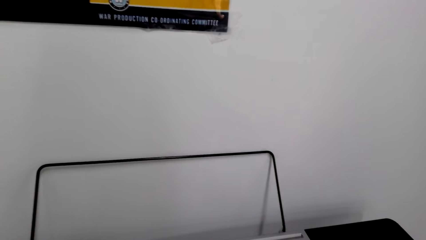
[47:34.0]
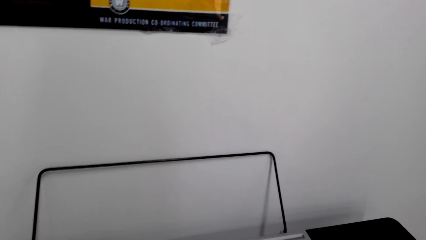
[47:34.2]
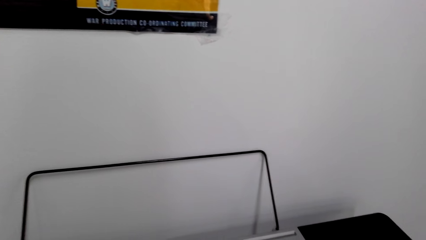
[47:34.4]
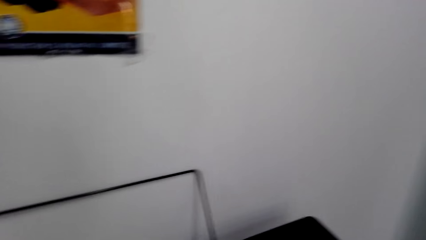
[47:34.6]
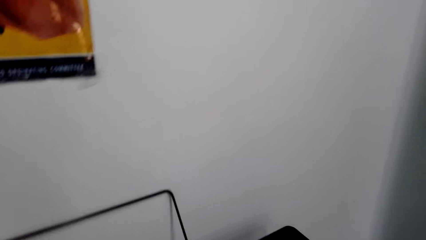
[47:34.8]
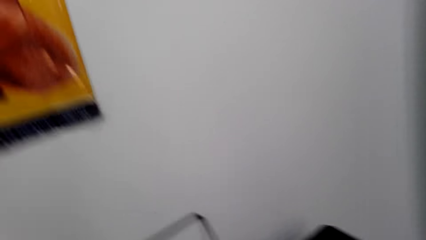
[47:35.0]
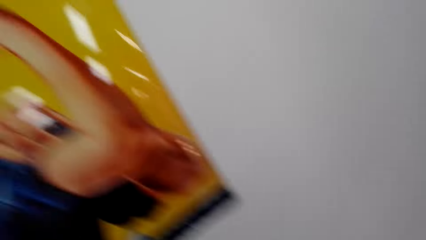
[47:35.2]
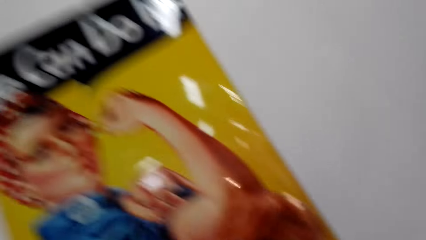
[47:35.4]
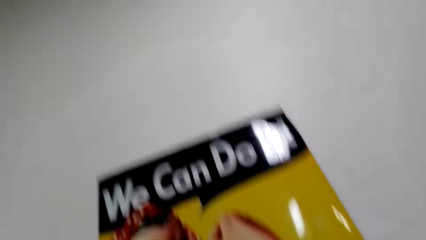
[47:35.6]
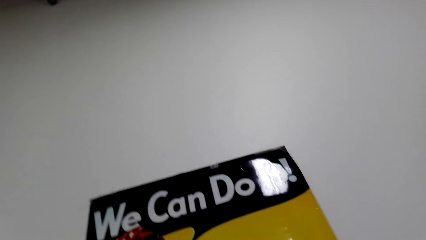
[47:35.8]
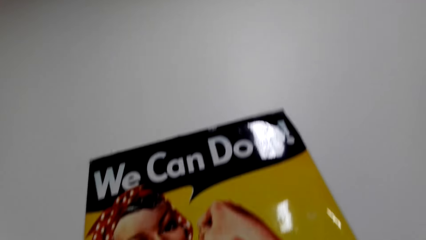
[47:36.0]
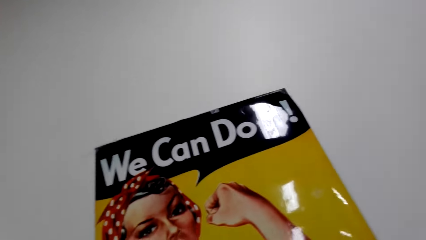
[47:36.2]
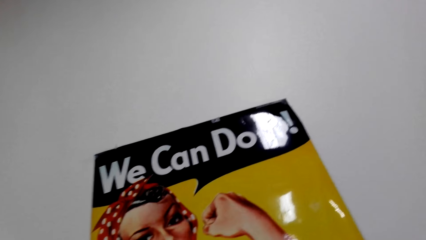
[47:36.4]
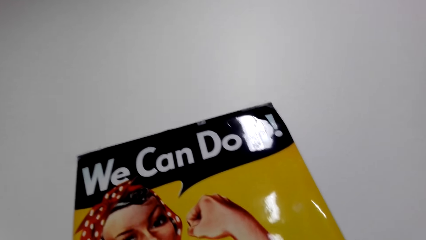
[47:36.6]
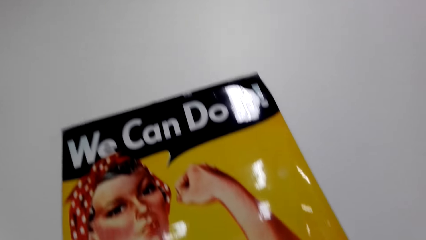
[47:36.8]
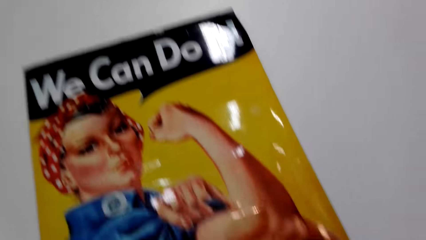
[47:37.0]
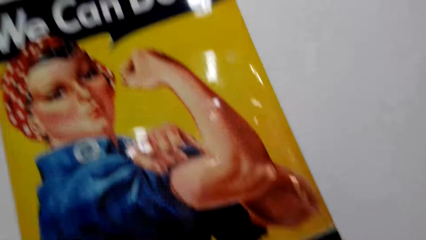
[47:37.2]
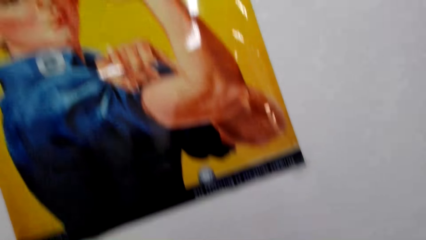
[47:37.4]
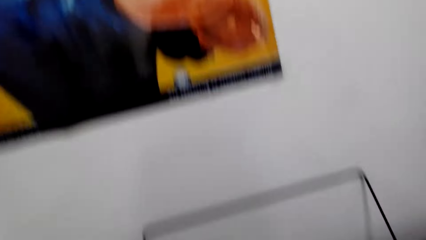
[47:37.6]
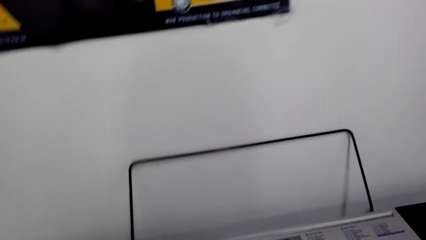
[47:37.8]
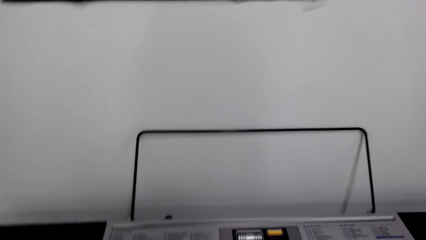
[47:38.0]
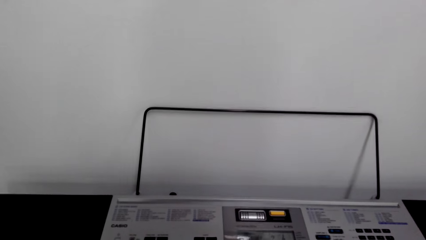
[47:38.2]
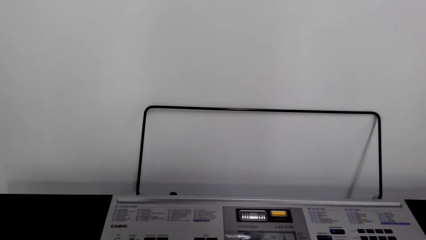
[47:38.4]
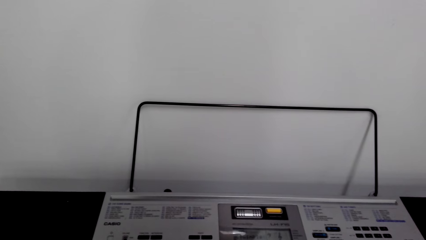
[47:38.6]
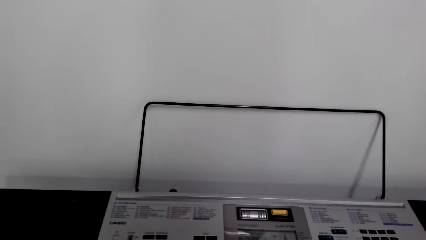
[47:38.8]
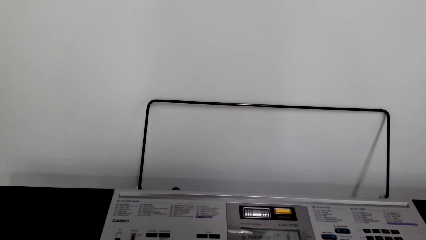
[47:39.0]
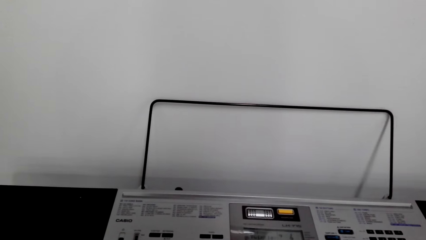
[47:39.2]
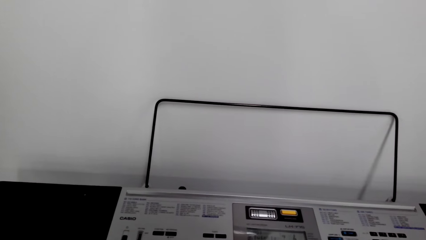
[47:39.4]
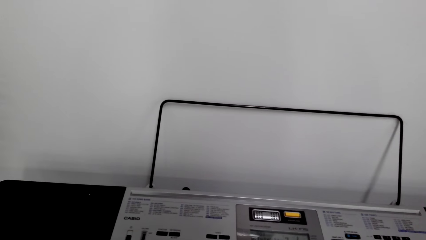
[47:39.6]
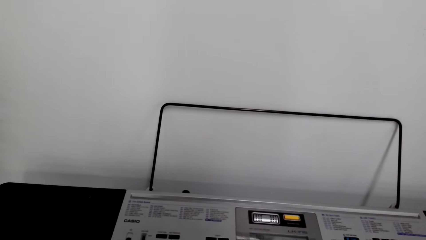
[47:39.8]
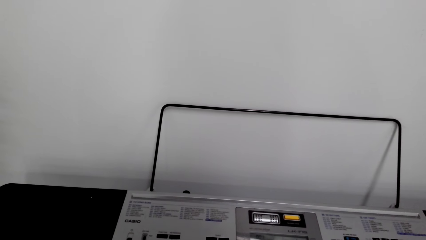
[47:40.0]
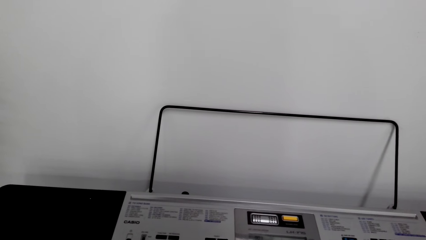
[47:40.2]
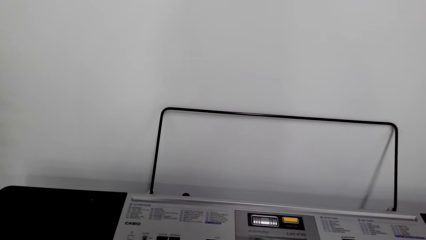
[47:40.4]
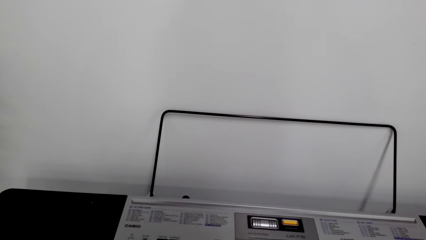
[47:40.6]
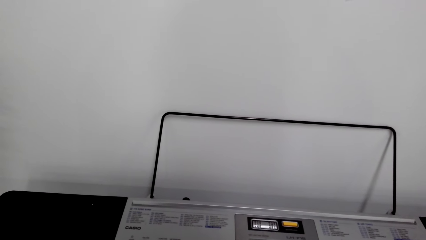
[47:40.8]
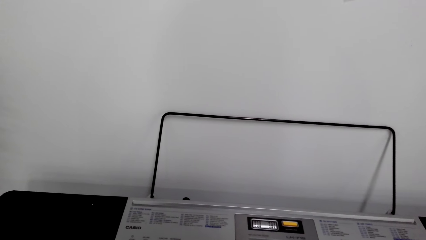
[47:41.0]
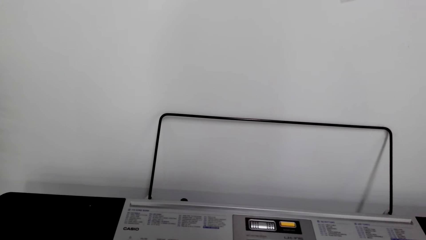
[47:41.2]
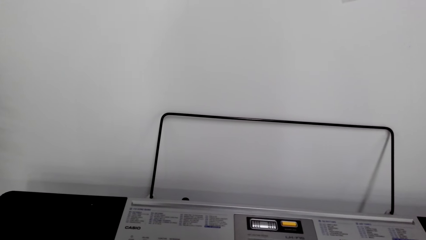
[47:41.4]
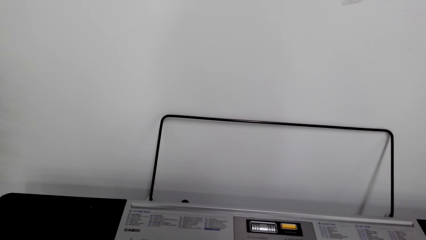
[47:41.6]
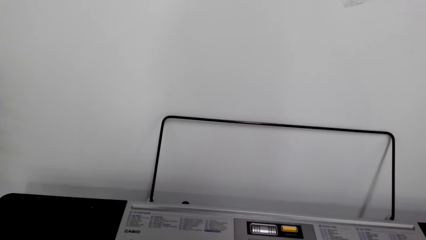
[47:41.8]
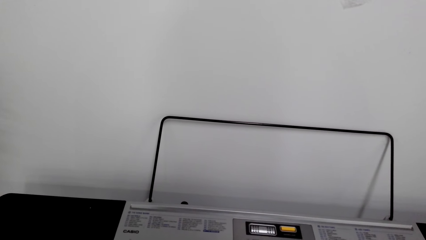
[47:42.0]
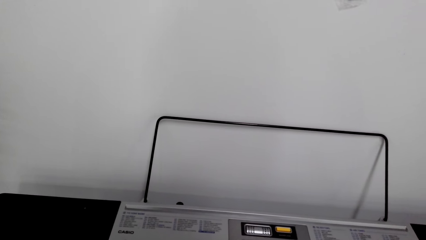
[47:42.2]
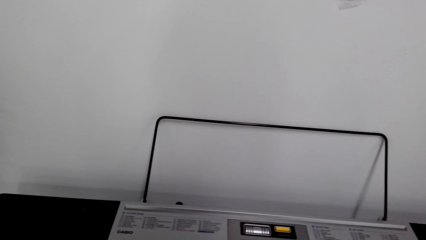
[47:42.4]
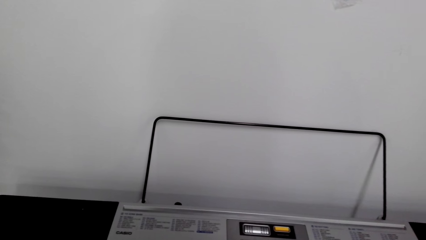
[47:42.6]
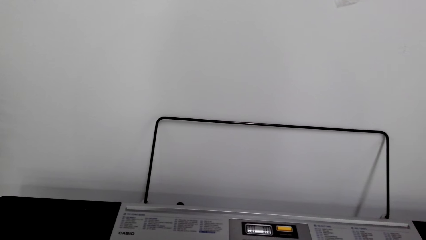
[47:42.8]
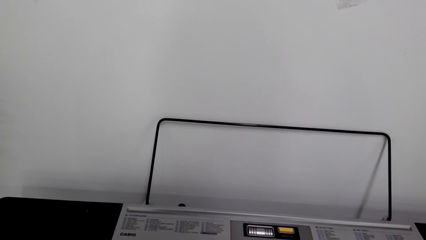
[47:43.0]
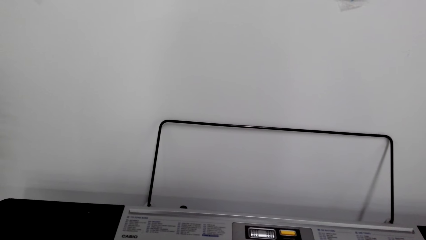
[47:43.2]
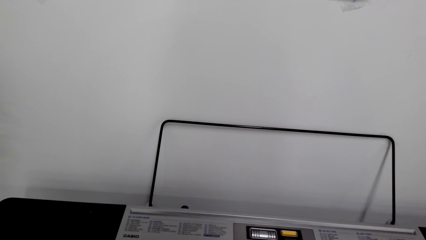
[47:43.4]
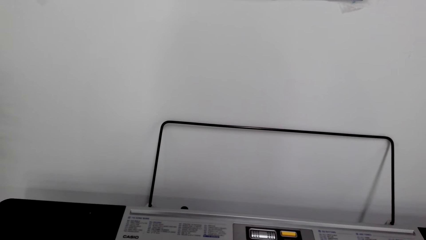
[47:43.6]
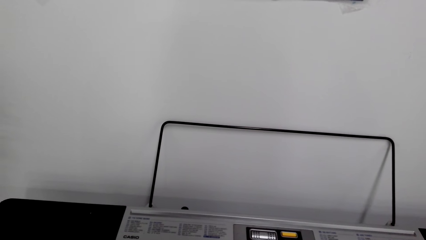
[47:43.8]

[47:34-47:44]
The camera wearer looks around the wall art. They play the piano.

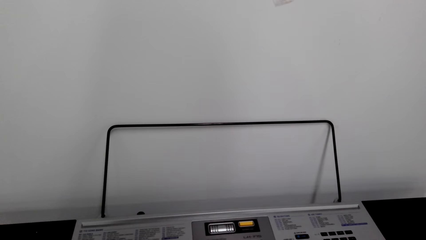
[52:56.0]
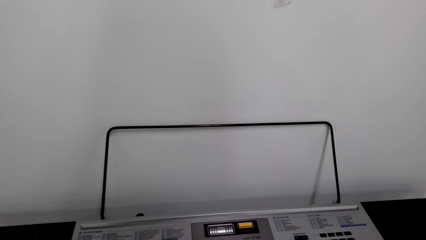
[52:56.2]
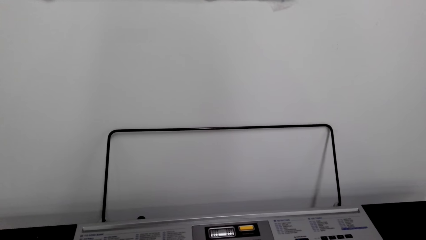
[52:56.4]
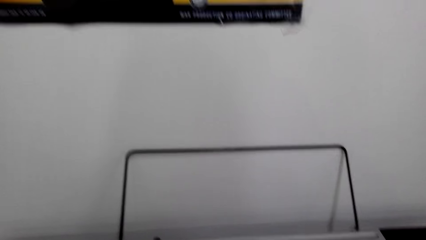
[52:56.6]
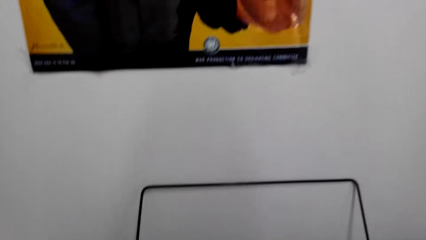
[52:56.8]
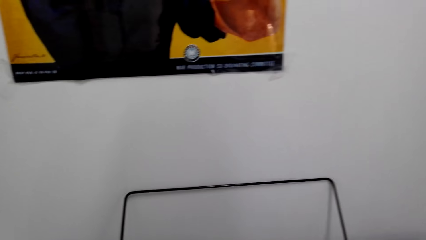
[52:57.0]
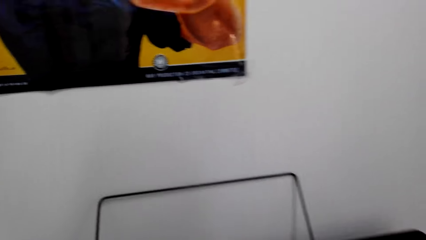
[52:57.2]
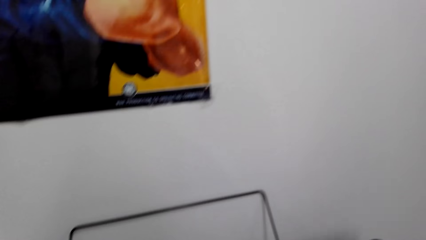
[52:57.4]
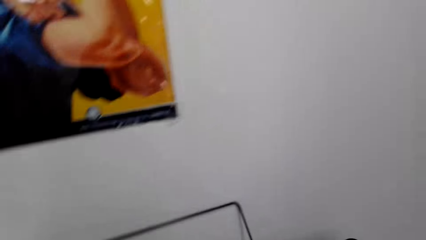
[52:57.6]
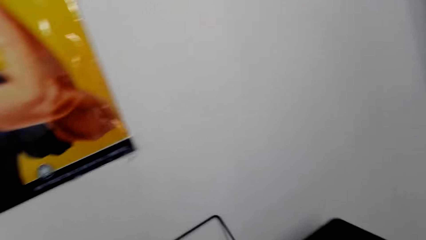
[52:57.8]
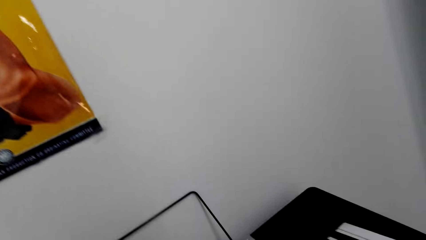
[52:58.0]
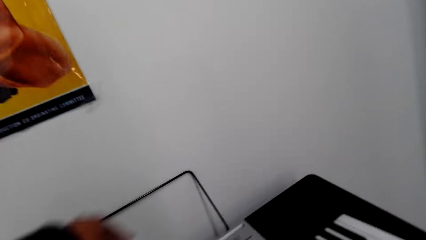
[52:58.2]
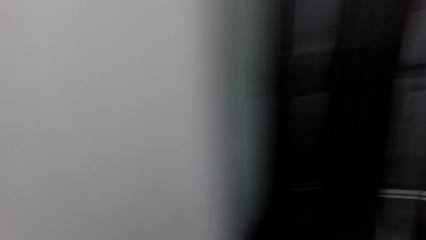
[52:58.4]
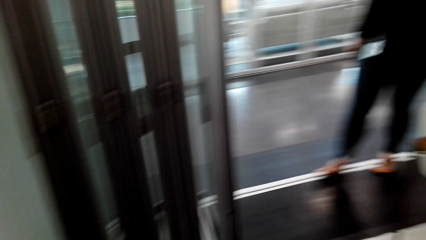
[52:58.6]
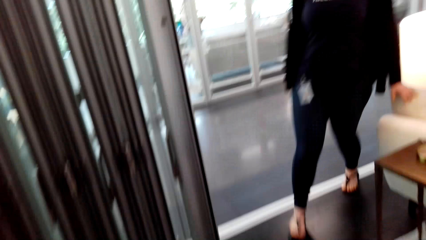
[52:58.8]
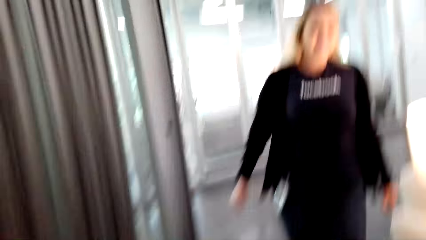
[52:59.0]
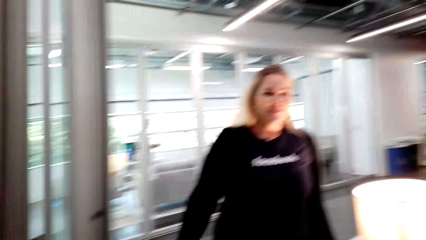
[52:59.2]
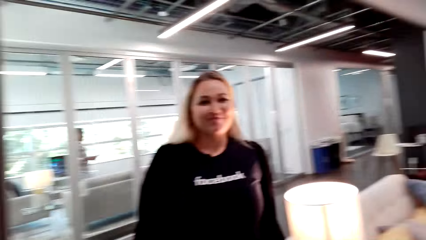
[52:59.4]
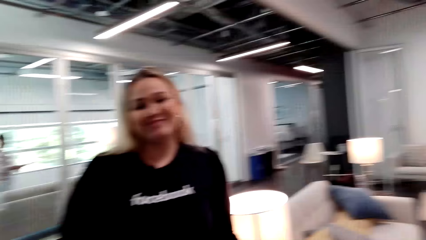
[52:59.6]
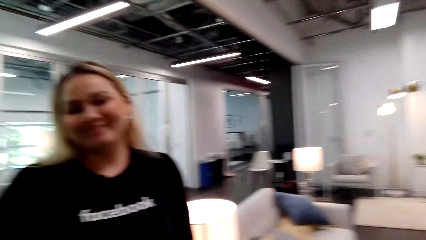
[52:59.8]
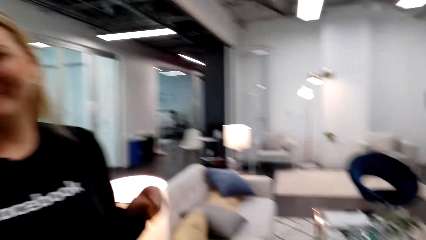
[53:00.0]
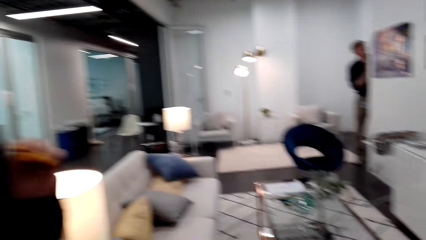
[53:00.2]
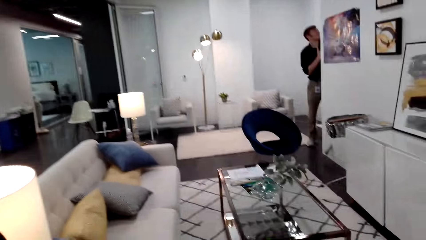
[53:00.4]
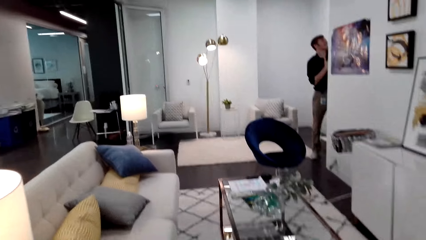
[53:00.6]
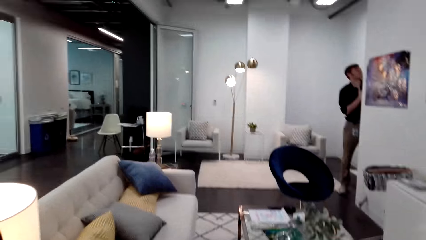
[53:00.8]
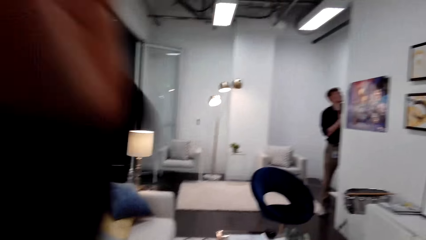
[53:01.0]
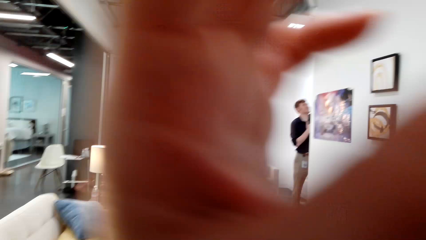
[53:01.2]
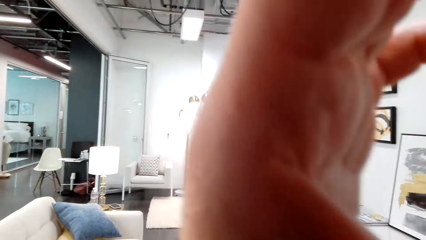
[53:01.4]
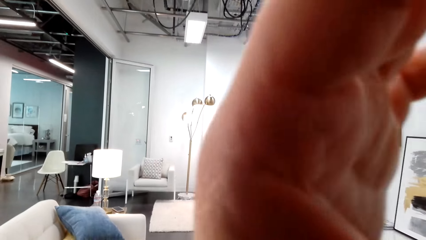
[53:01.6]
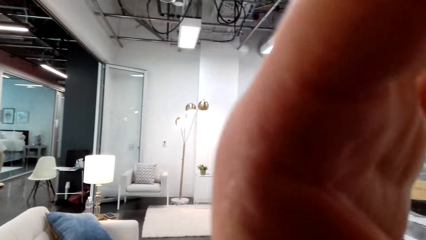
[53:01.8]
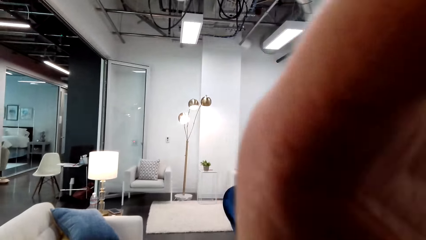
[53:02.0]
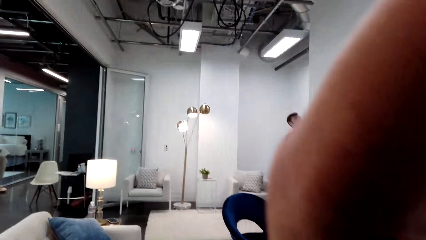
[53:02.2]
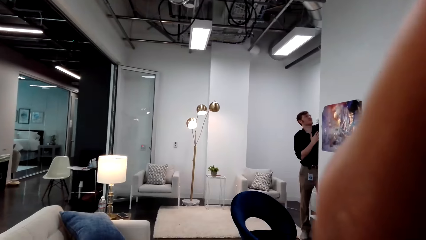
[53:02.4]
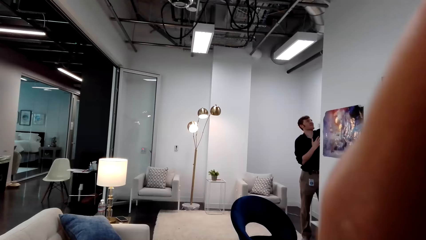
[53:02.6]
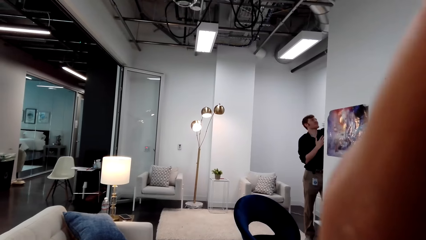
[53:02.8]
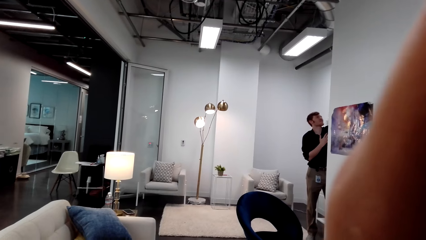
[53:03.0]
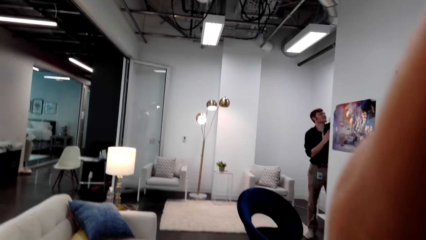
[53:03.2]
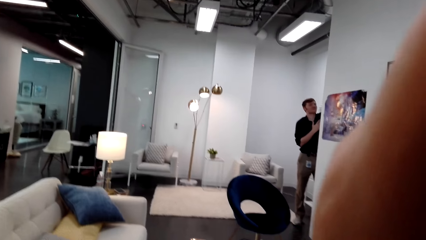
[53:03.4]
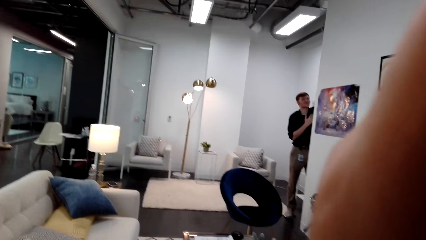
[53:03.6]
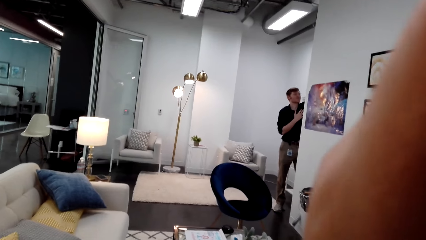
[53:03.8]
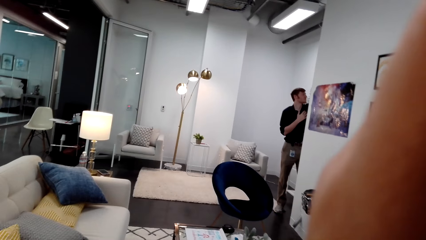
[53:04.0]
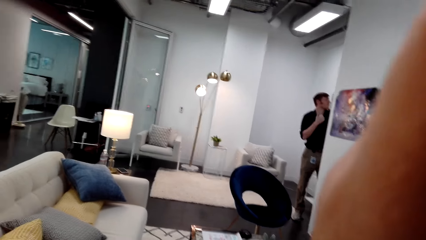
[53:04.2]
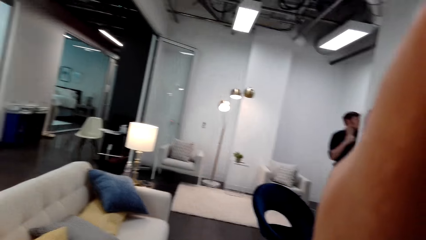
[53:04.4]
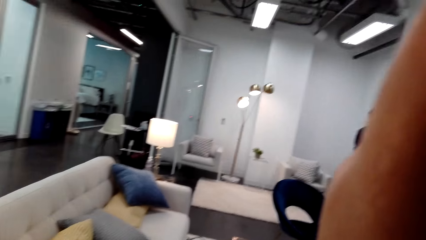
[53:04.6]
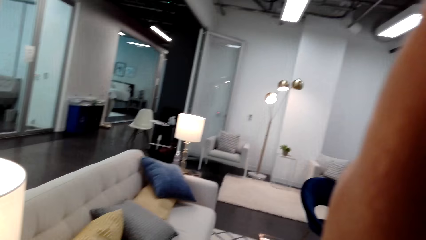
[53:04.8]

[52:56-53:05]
The camera wearer dialogues with a woman. They walk around the house. The woman comes nearer. The camera wearer adjusts the face camera.
